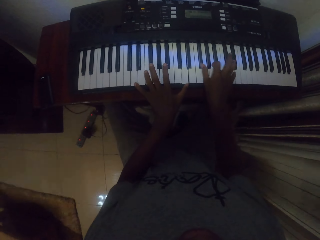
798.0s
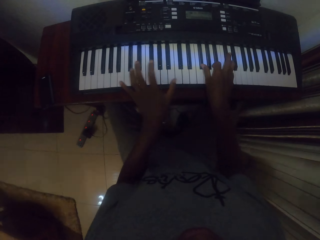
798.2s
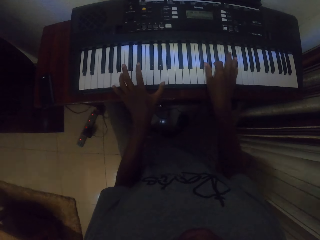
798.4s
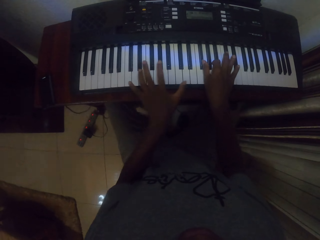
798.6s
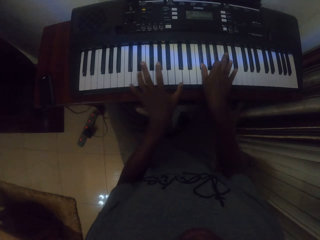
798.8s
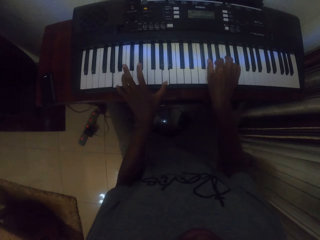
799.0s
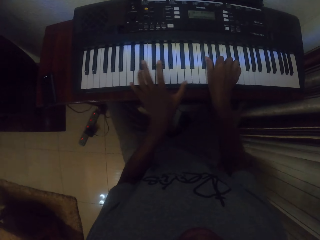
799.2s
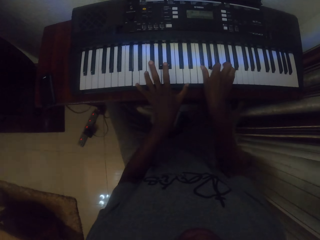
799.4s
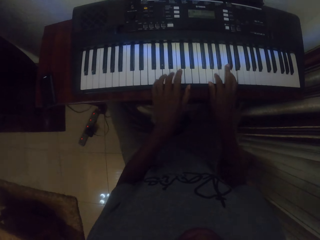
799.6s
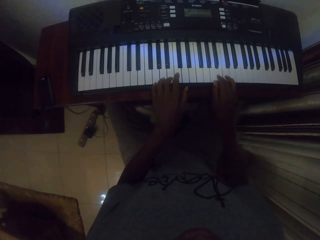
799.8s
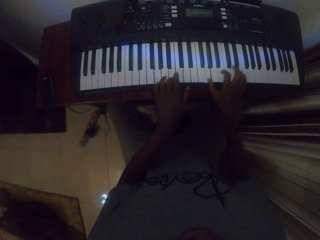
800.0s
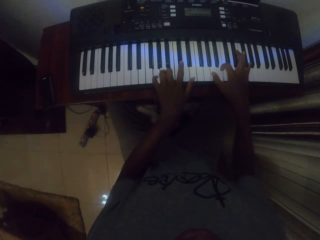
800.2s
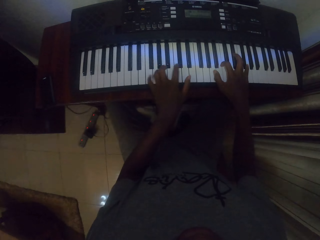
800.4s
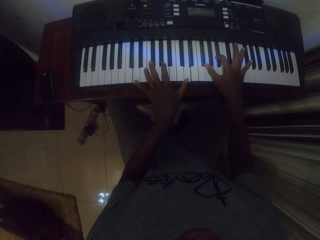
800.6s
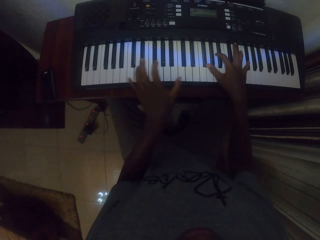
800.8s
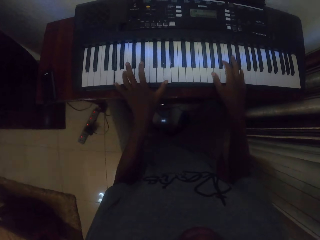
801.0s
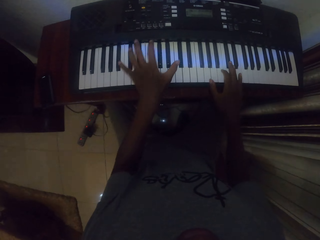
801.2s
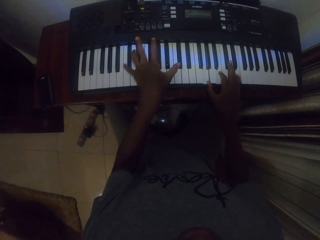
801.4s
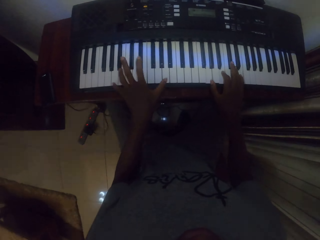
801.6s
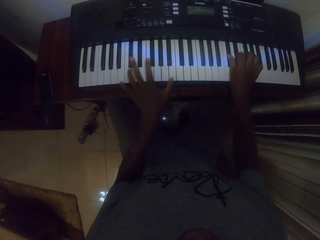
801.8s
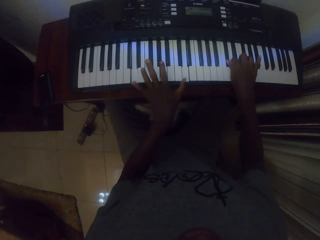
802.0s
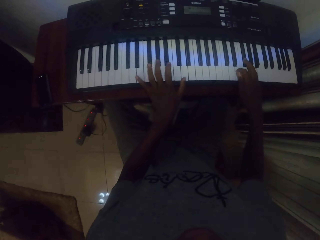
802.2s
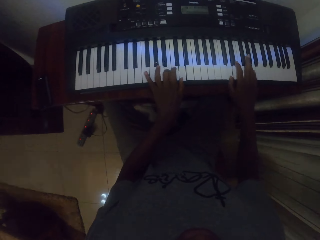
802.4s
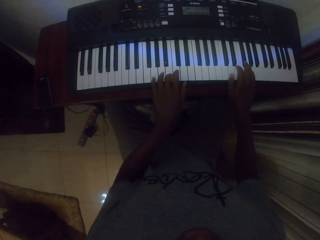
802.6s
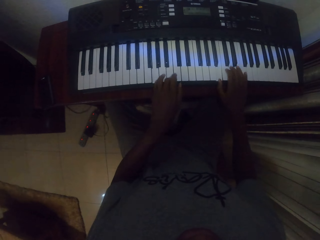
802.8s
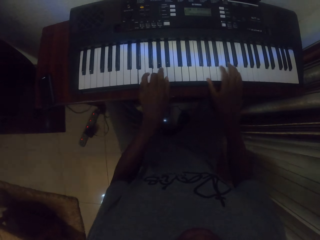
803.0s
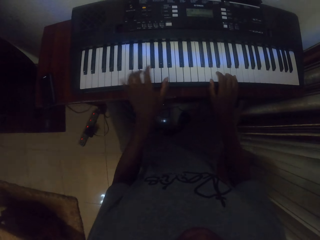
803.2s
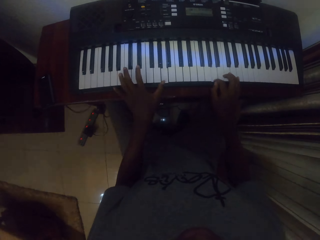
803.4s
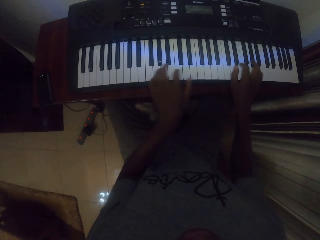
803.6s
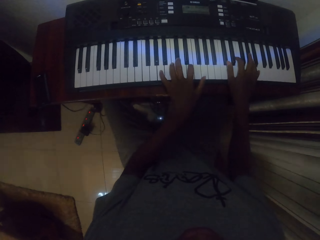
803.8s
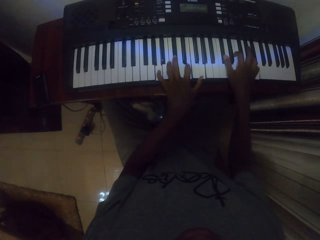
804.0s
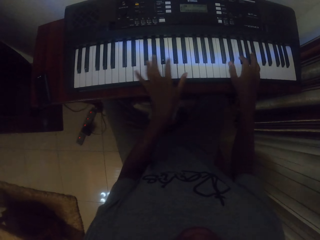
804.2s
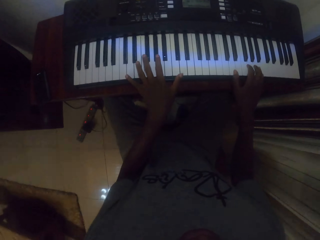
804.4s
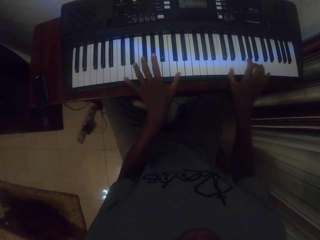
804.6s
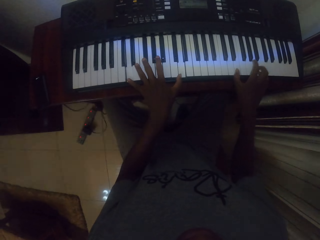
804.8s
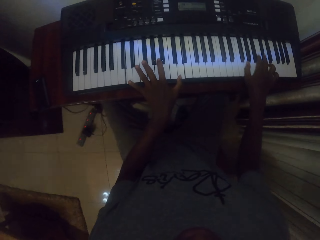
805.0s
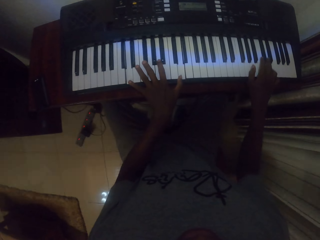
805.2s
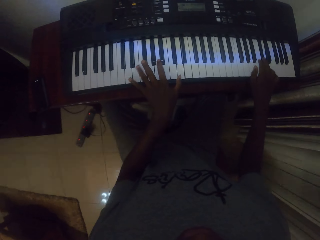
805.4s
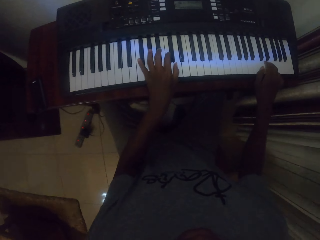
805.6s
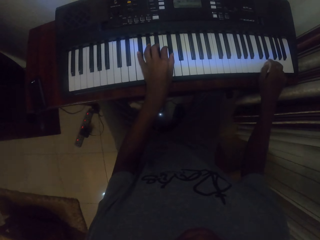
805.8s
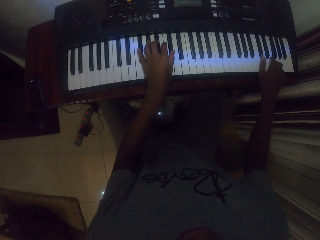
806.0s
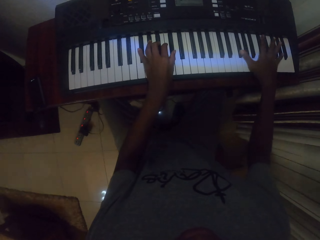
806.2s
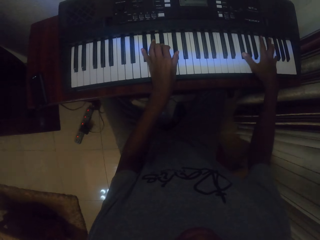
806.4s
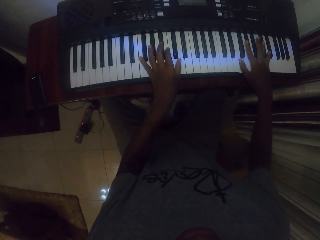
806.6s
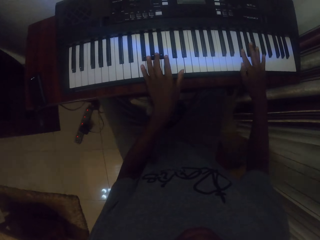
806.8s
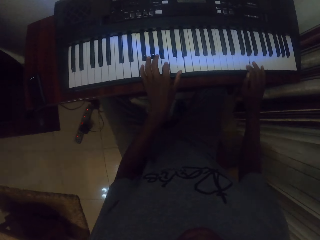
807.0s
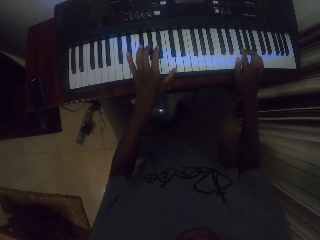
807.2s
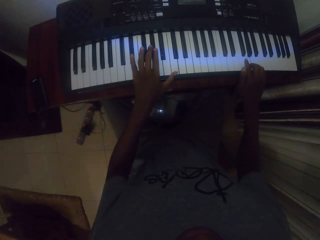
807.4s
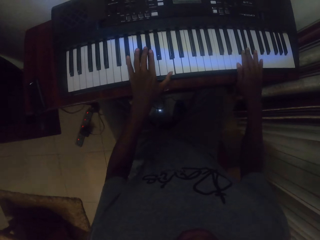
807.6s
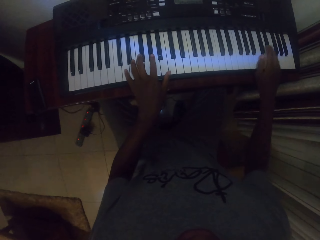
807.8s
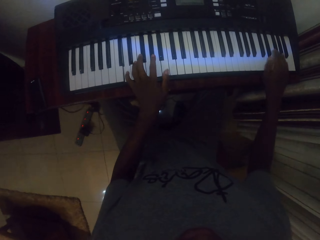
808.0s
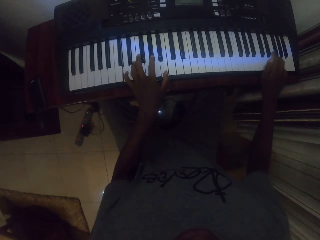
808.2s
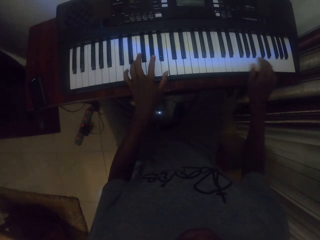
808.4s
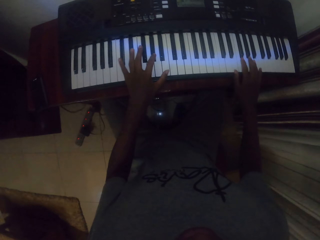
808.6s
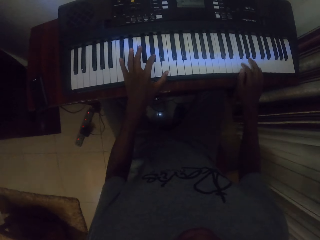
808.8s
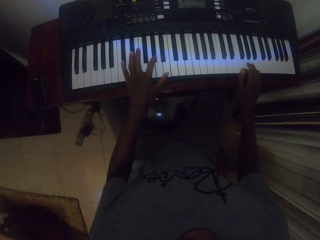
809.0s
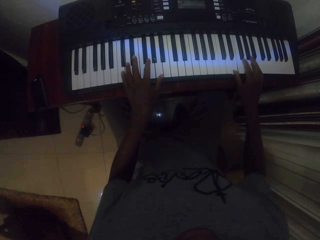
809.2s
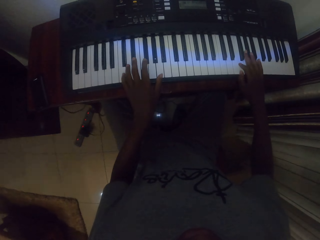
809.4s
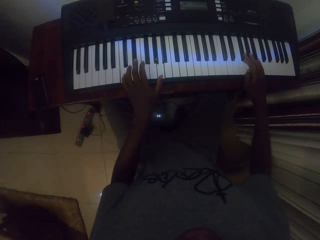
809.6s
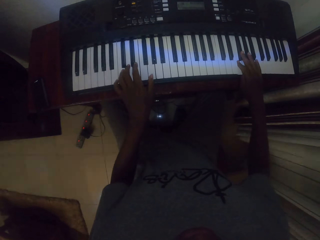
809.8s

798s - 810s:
The camera wearer plays the piano with both hands. They play the piano with both hands repeatedly.

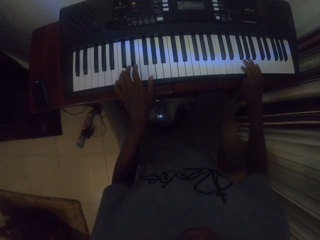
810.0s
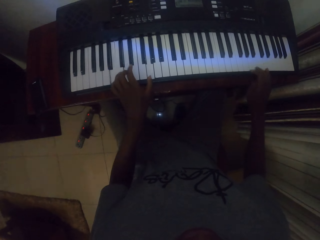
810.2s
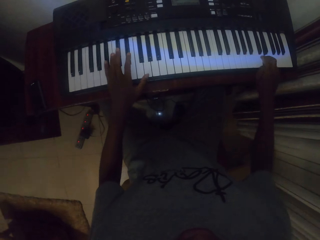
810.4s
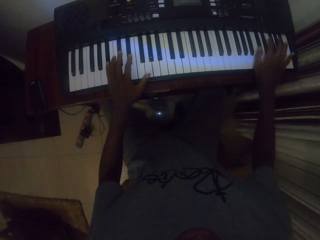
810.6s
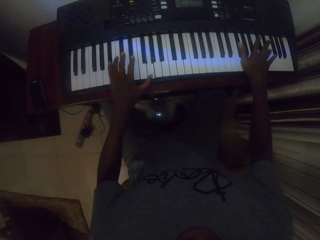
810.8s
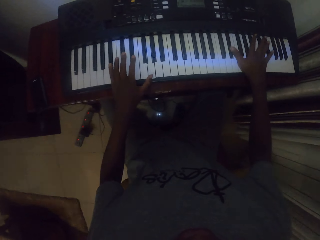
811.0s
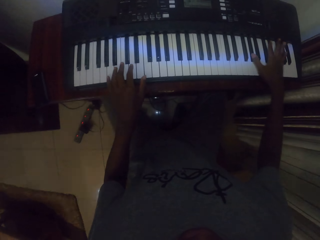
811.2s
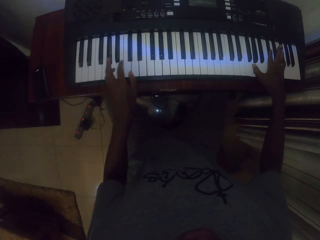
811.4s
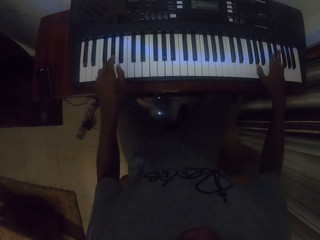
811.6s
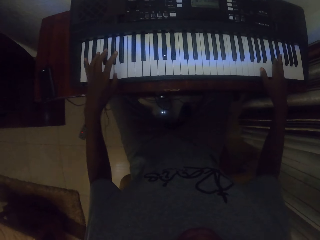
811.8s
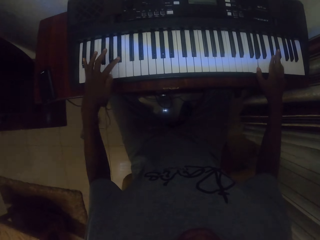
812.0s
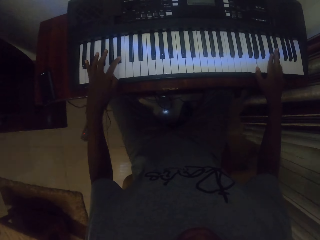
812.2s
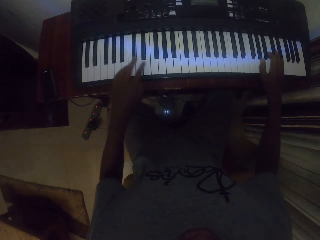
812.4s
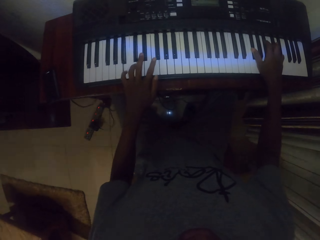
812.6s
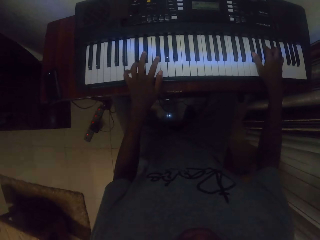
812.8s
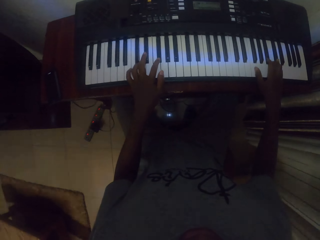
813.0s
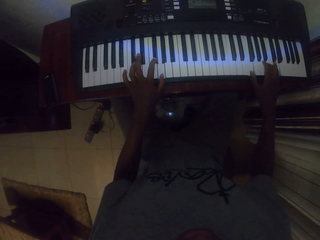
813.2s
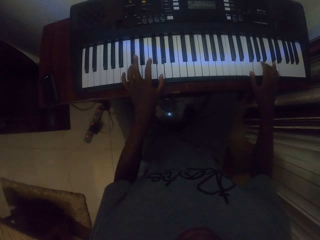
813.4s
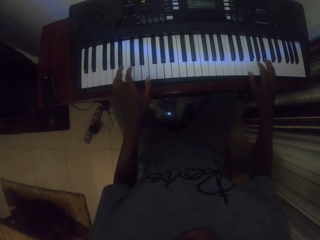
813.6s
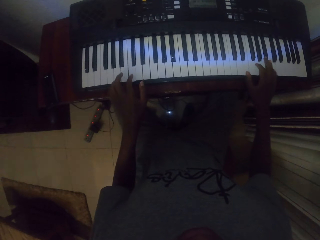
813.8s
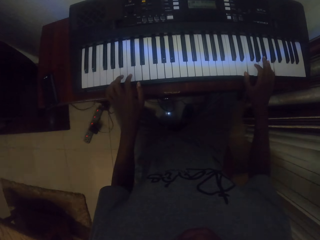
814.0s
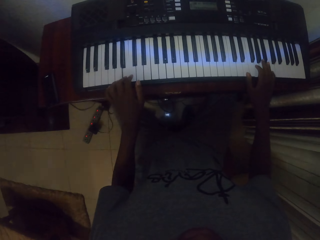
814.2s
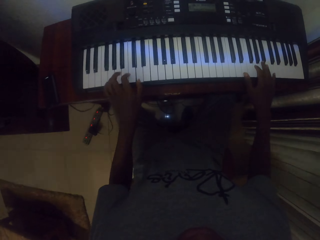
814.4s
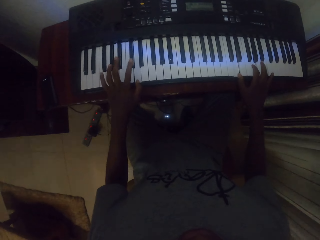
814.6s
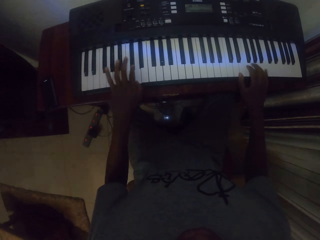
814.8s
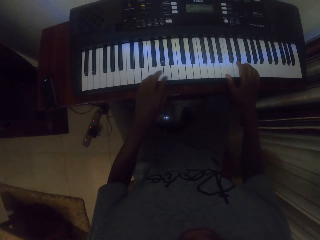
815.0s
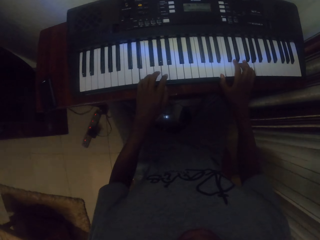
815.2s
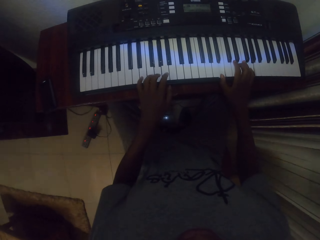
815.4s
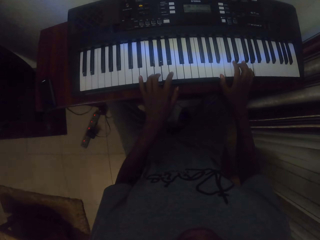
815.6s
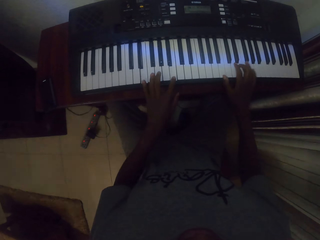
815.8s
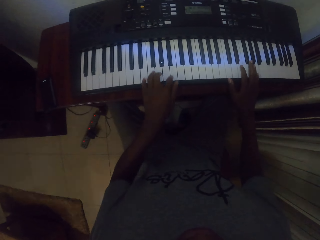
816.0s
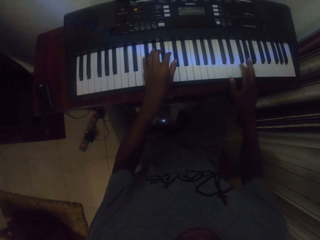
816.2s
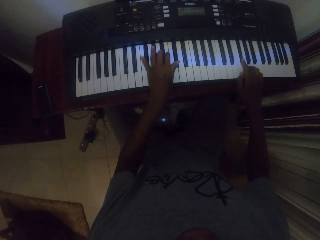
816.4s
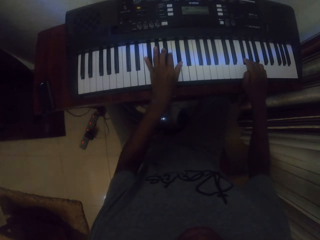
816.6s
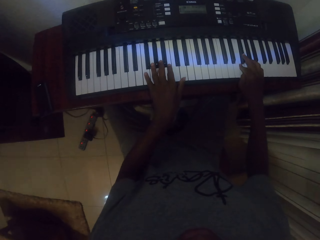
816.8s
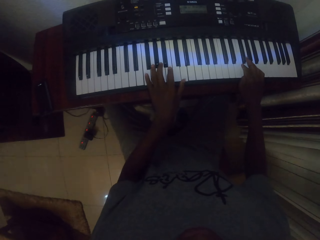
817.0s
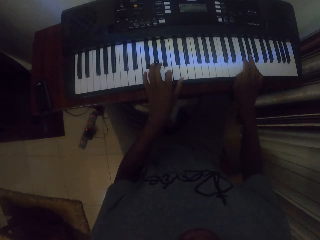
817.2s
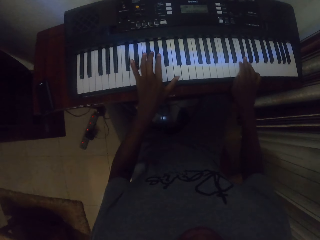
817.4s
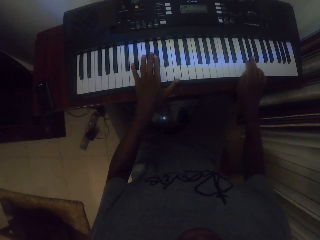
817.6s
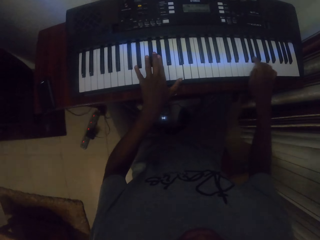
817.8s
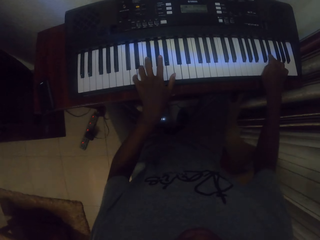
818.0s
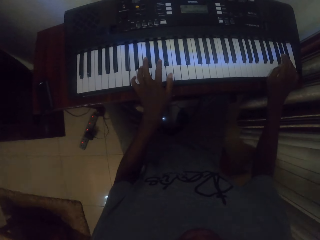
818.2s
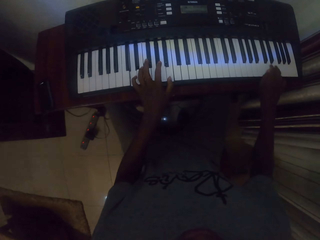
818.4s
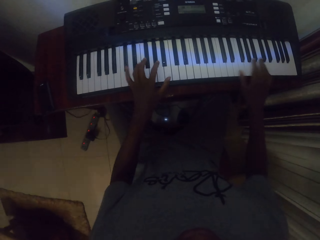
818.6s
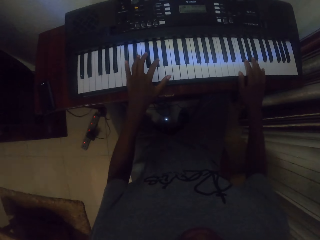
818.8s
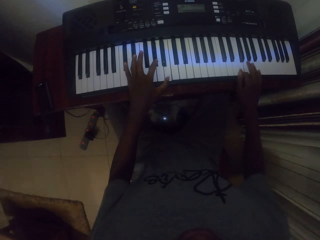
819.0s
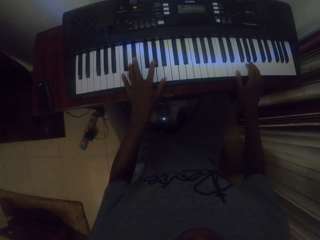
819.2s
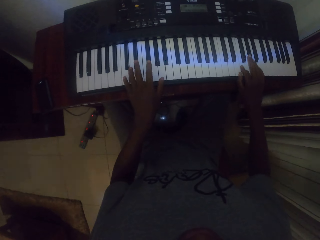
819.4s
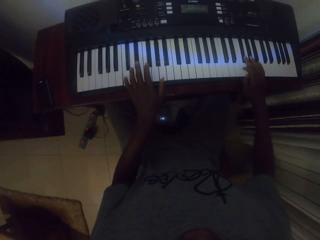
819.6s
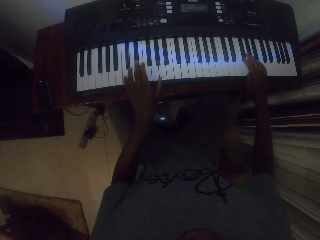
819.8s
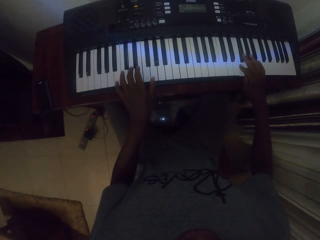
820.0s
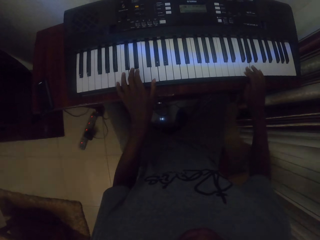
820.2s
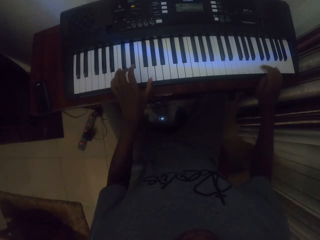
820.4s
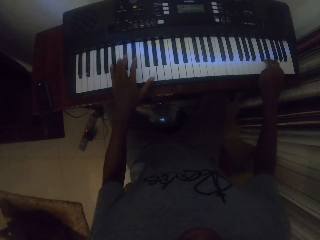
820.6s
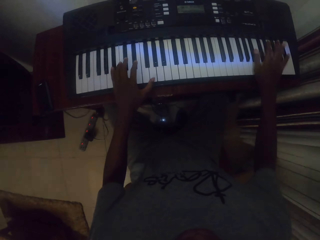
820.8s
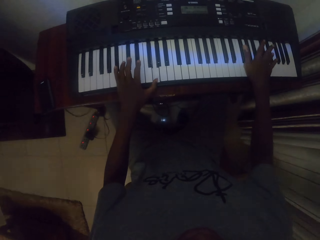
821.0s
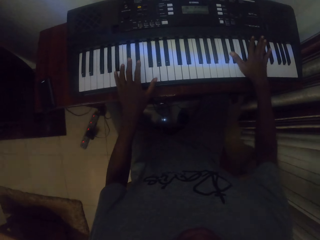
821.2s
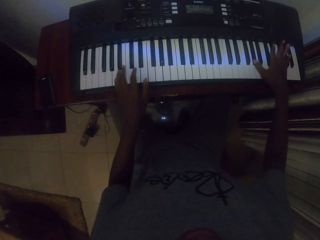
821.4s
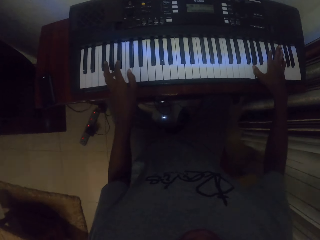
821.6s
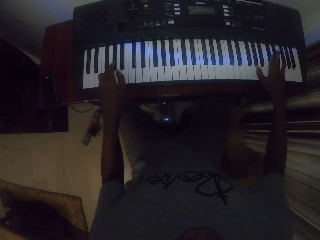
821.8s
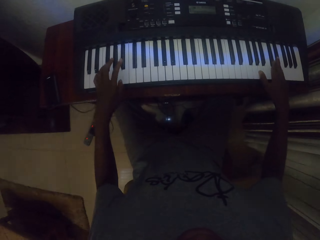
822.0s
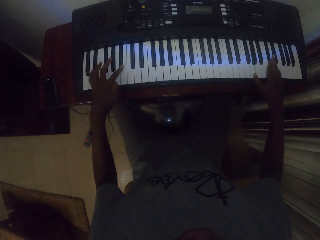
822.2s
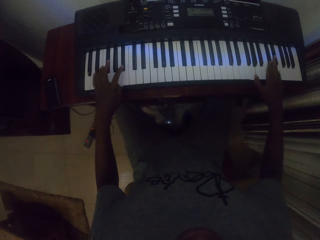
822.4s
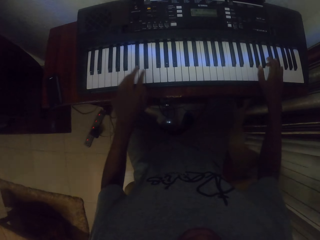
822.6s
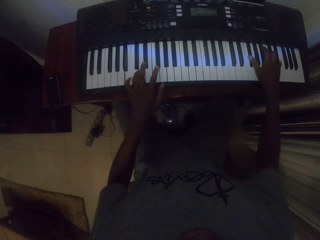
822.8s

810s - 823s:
The camera wearer plays the piano with both hands. They play the piano with both hands repeatedly.
